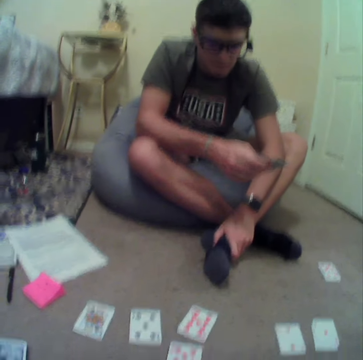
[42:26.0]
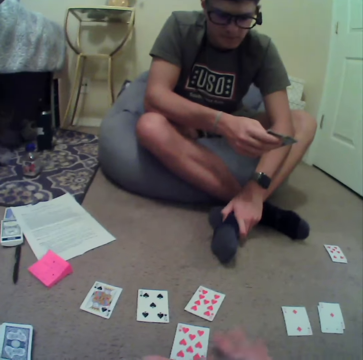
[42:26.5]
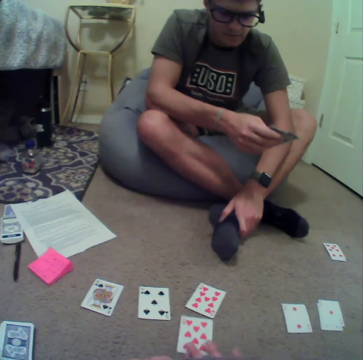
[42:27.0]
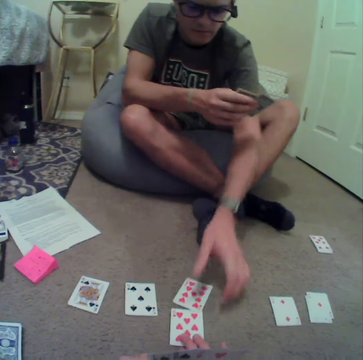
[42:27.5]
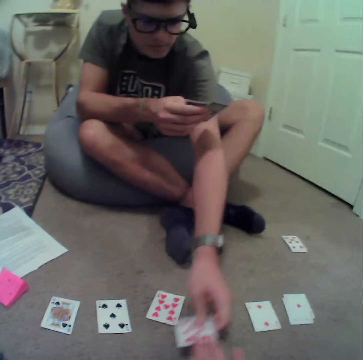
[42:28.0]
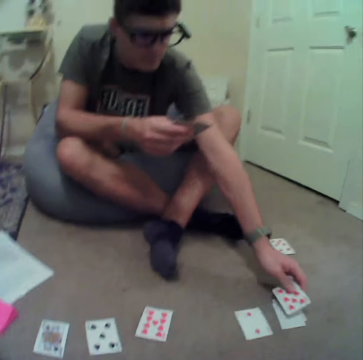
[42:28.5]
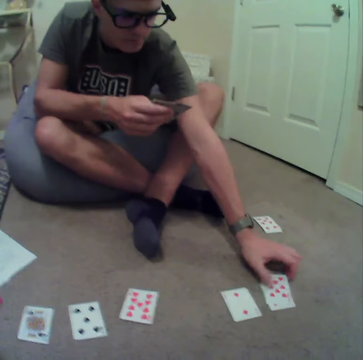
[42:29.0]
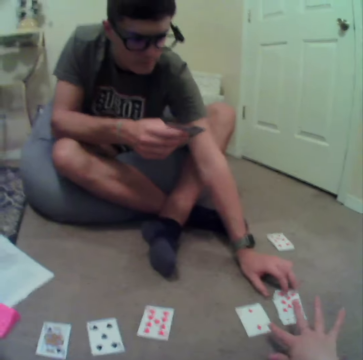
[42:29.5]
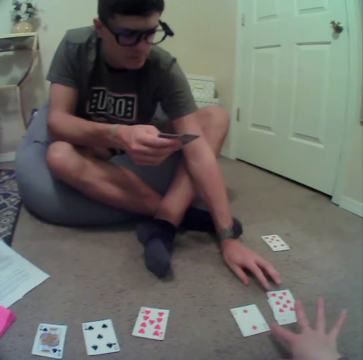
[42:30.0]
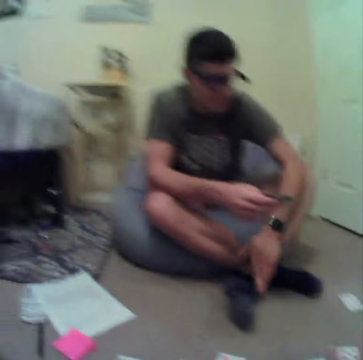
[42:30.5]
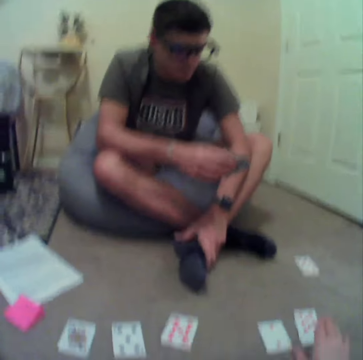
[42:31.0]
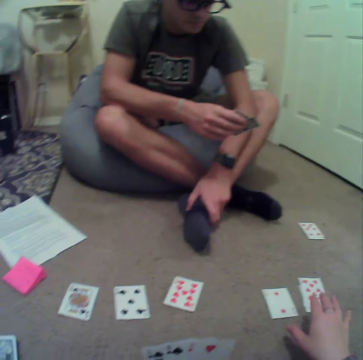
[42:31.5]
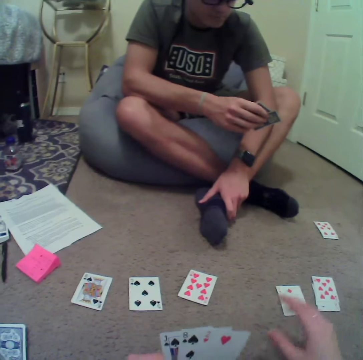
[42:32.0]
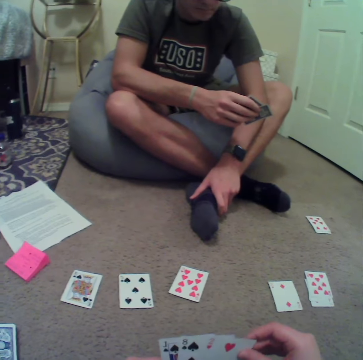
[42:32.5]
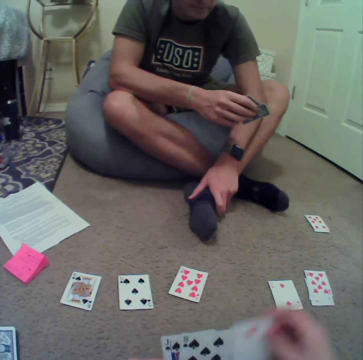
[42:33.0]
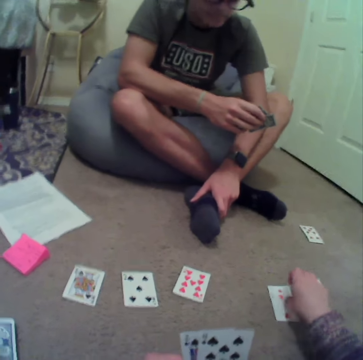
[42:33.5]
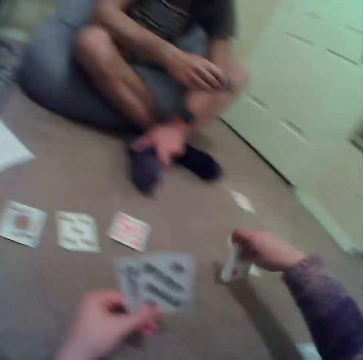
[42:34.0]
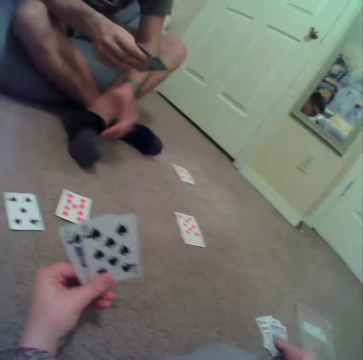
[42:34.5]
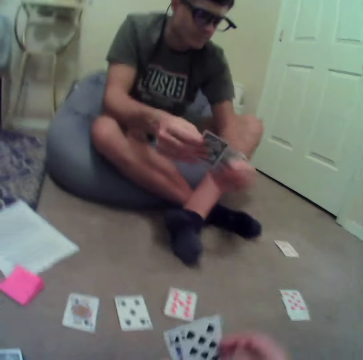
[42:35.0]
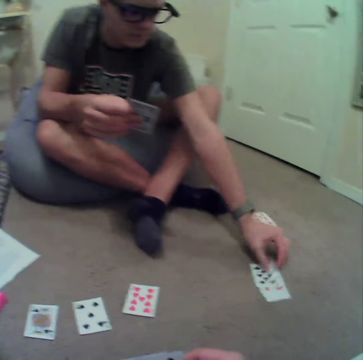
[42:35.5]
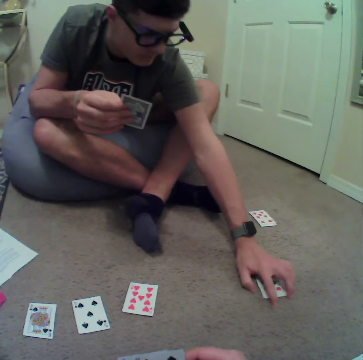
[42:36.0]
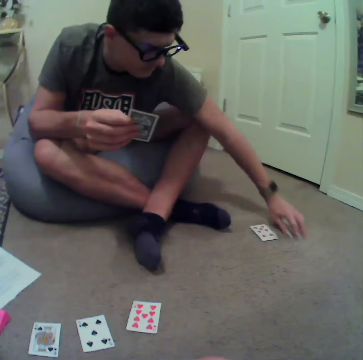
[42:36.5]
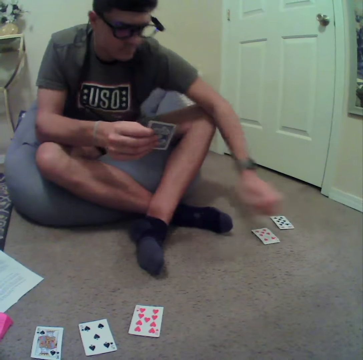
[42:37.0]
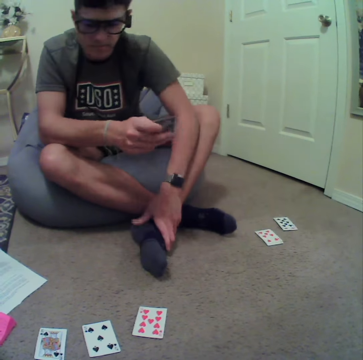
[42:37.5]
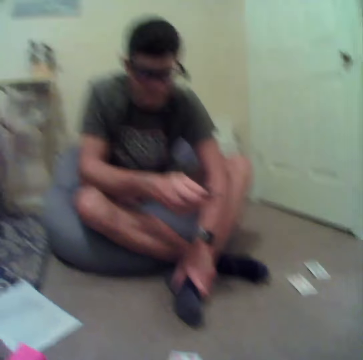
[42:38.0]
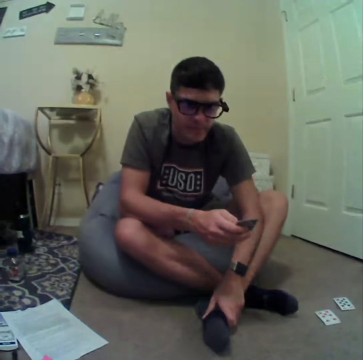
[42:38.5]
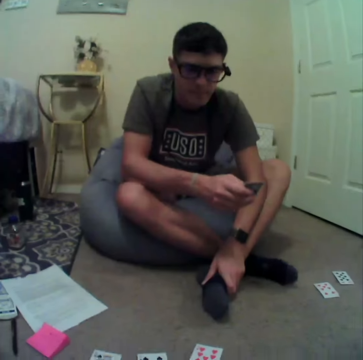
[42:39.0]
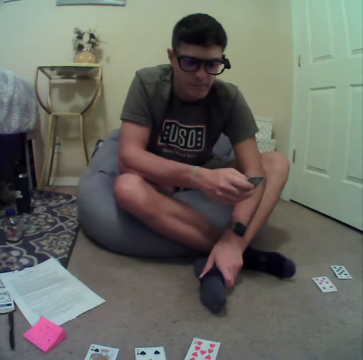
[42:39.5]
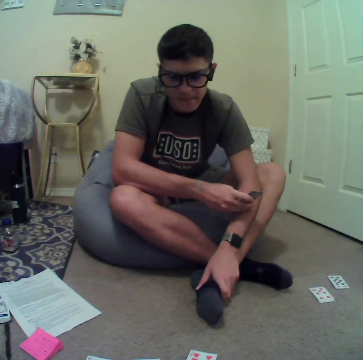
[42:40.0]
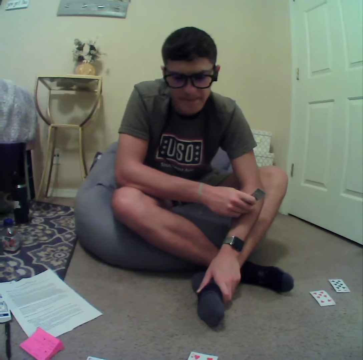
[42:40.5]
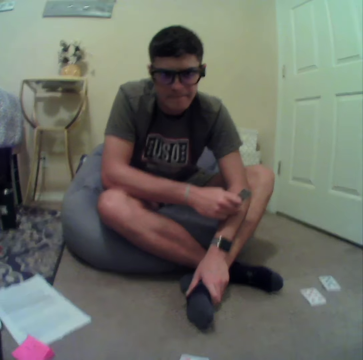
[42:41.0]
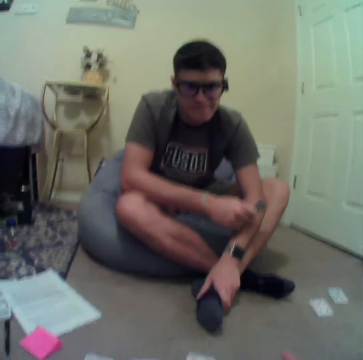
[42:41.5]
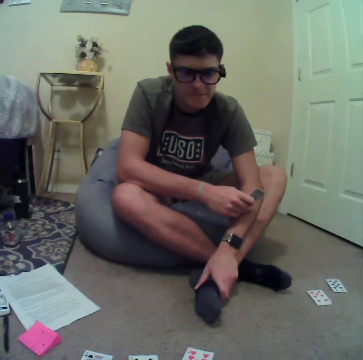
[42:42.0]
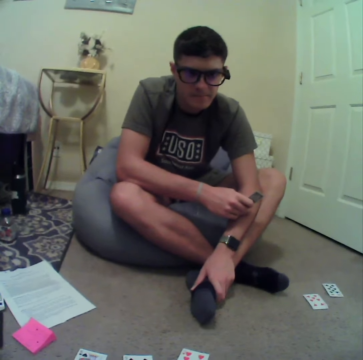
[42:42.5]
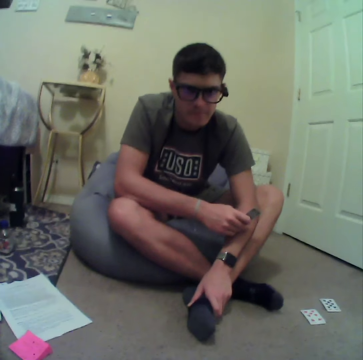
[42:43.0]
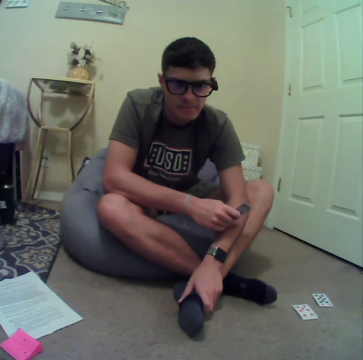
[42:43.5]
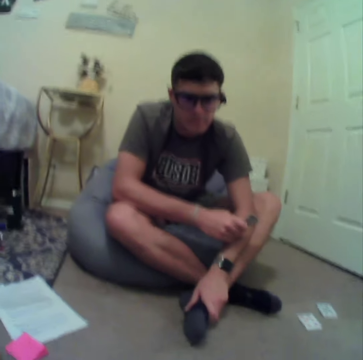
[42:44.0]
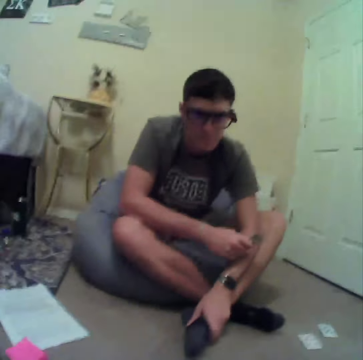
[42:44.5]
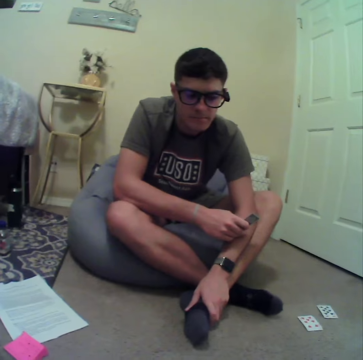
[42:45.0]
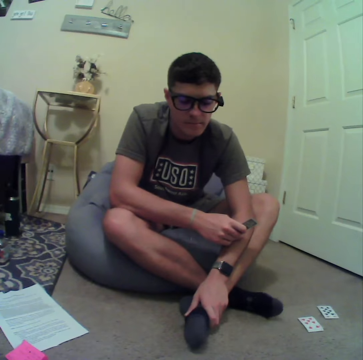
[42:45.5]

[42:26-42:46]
A man picks up a card on the floor and puts the card aside on the floor. The camera wearer touches a card on the floor. They put the card on the floor, pick up a card on the floor, and put the card on the floor. The man puts a card aside on the floor. He moves the cards on the floor. He converses with the camera wearer. The man stares at the camera wearer.

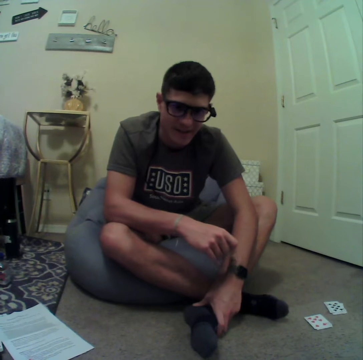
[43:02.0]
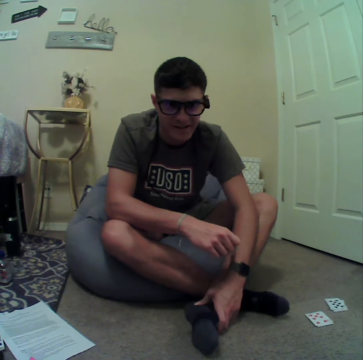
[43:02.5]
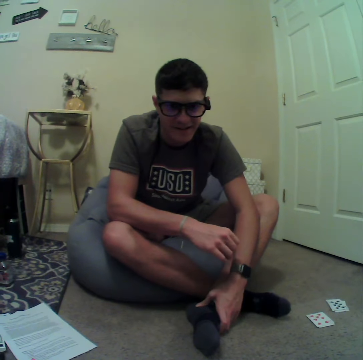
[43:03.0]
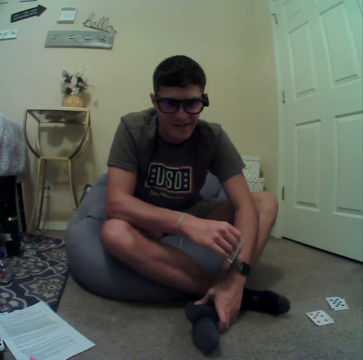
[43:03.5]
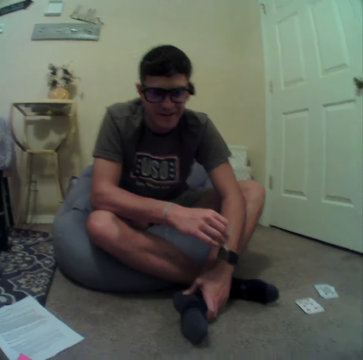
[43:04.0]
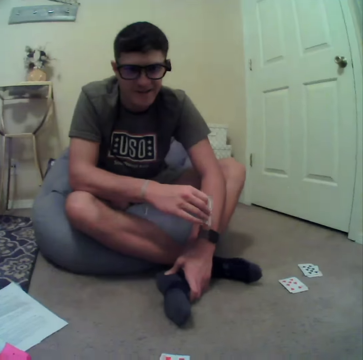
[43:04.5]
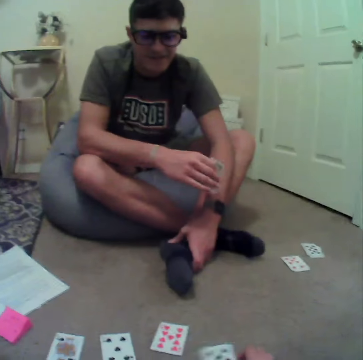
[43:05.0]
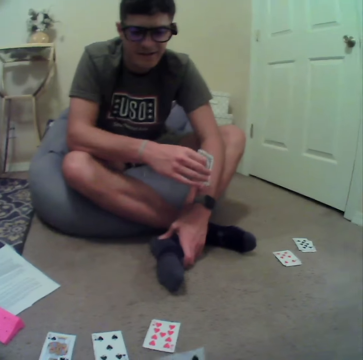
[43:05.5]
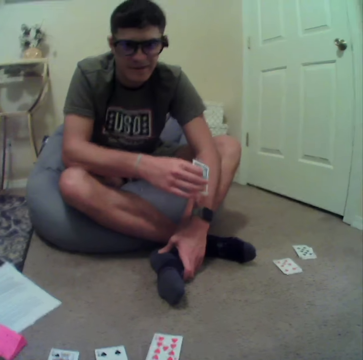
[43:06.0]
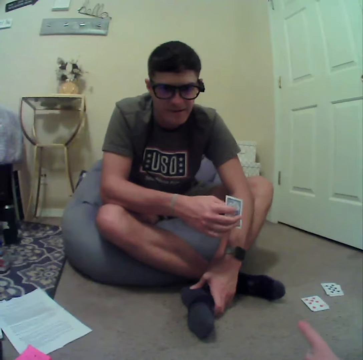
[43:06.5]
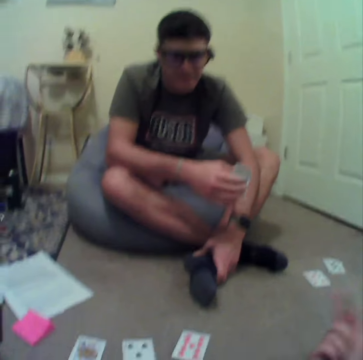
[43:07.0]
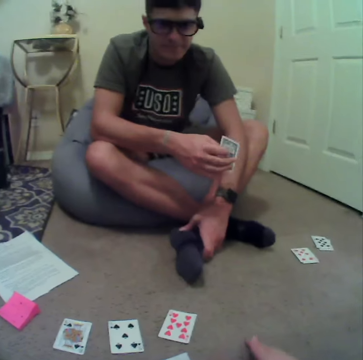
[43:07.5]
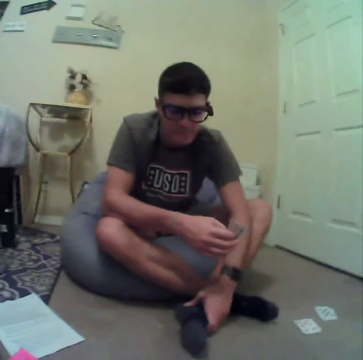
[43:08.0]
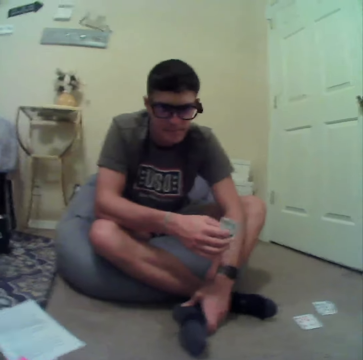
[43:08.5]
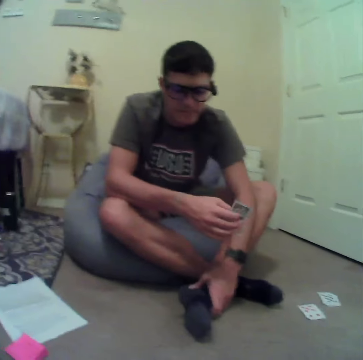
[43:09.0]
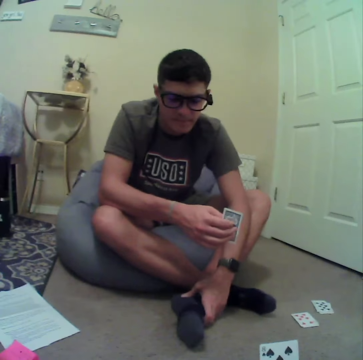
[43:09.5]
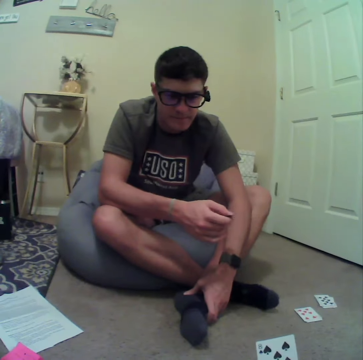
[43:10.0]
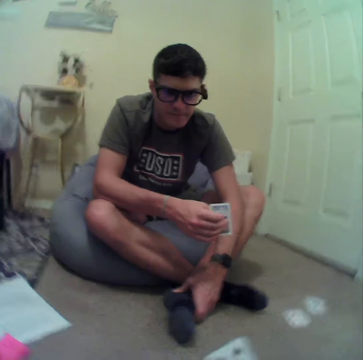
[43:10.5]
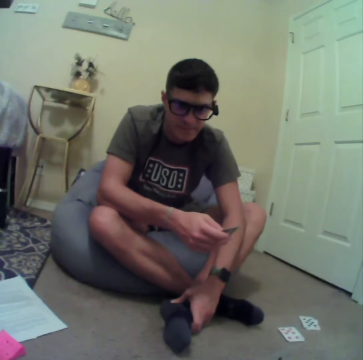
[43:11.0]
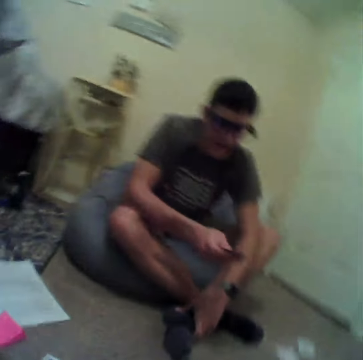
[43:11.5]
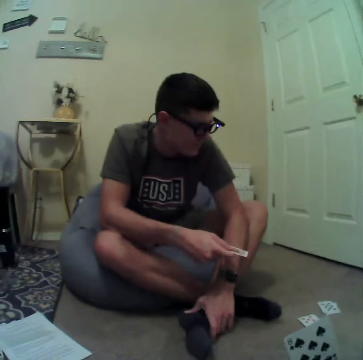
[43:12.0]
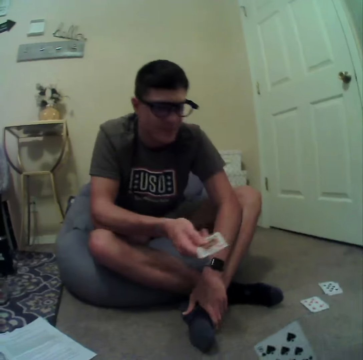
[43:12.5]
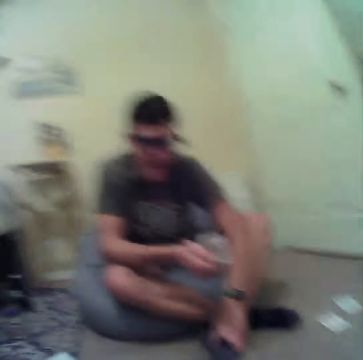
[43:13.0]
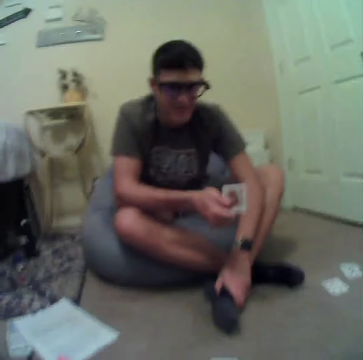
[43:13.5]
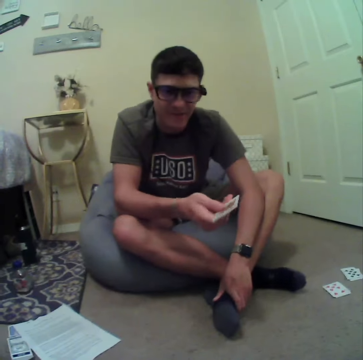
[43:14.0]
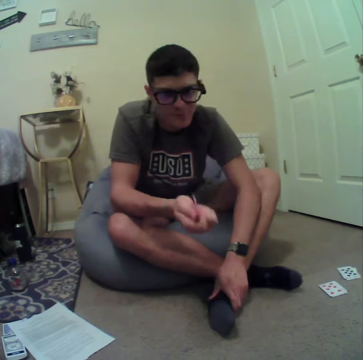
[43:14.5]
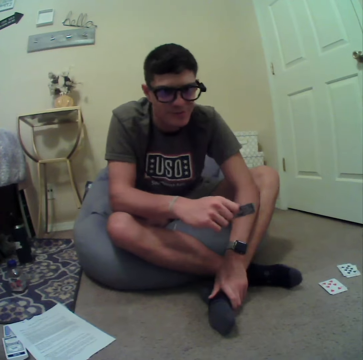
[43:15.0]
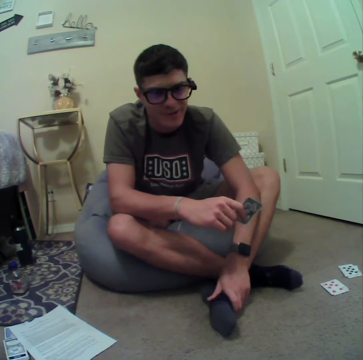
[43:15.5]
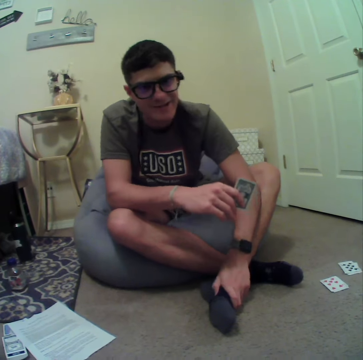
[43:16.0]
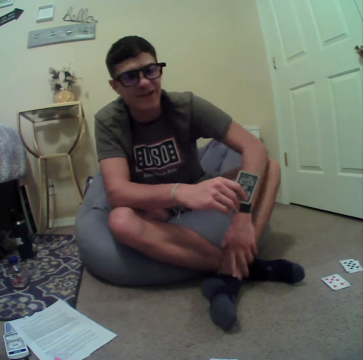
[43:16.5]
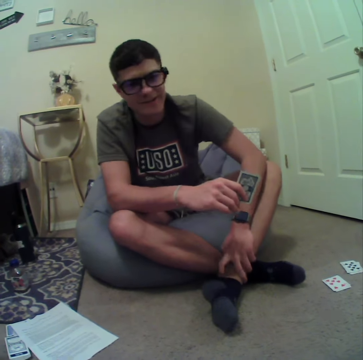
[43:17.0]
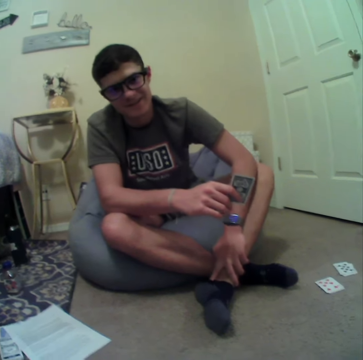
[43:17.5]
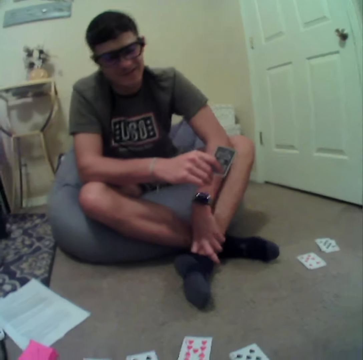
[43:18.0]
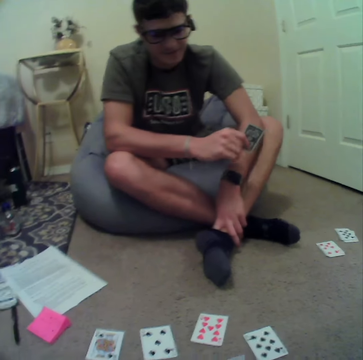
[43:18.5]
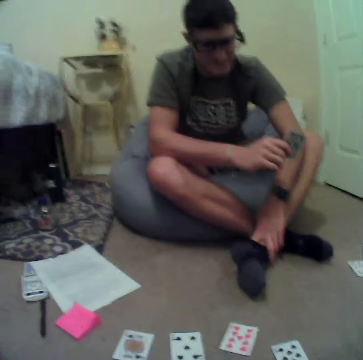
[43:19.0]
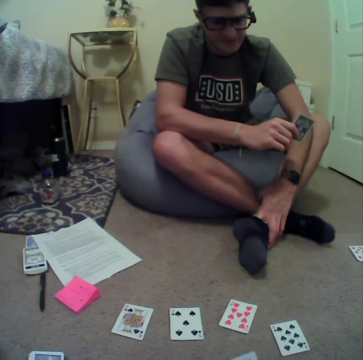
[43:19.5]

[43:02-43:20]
A man converses with the camera wearer. The camera wearer sways the right hand. The man converses with the camera wearer and sways a hand. He converses with the camera wearer.
